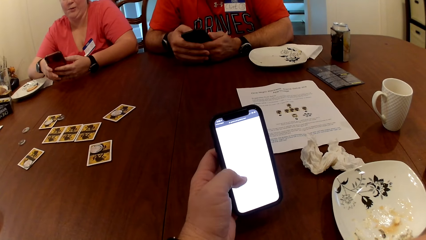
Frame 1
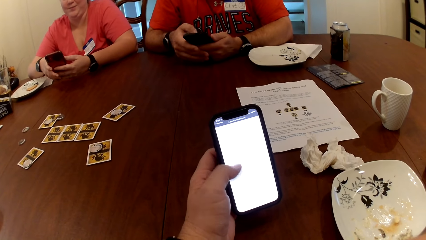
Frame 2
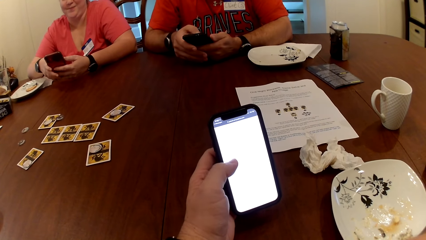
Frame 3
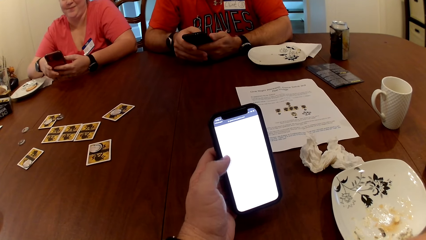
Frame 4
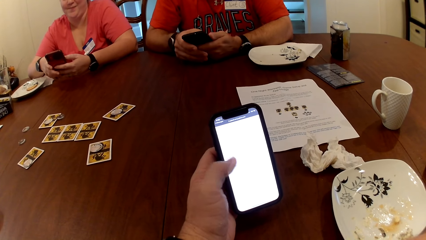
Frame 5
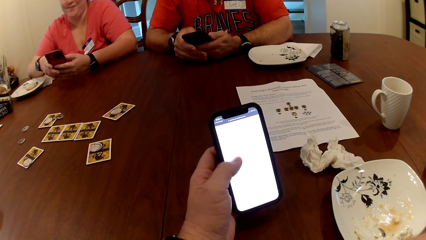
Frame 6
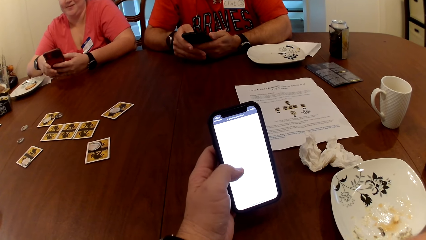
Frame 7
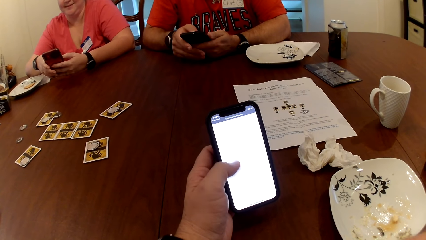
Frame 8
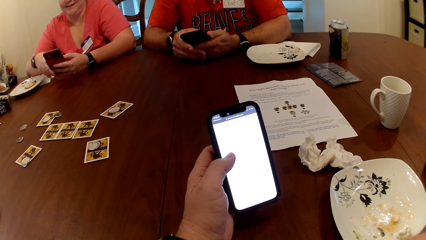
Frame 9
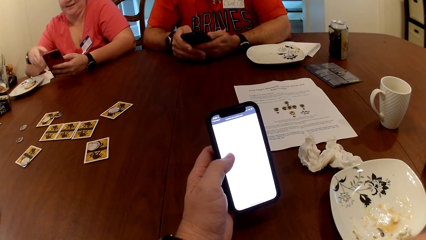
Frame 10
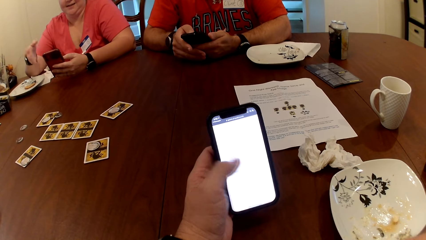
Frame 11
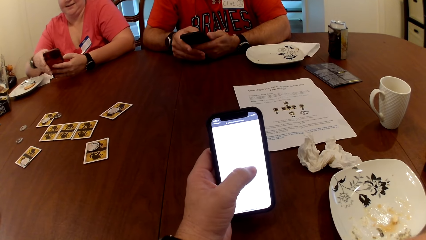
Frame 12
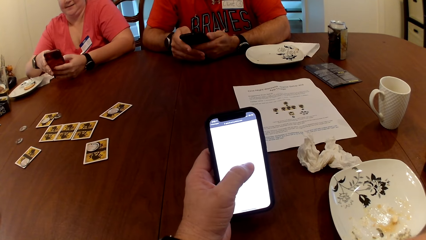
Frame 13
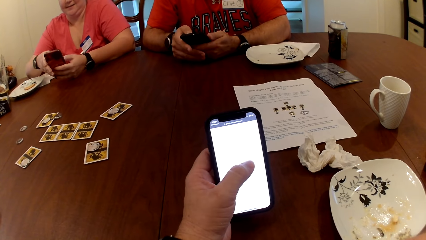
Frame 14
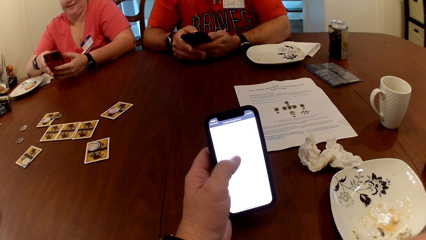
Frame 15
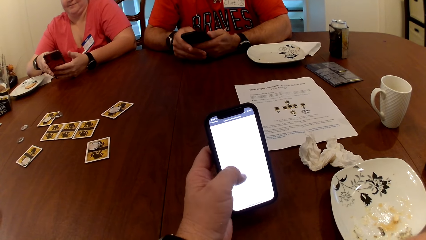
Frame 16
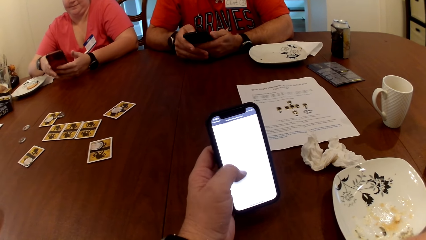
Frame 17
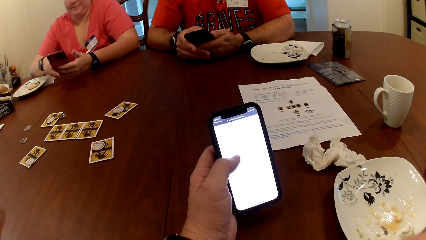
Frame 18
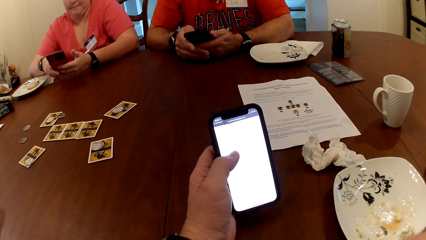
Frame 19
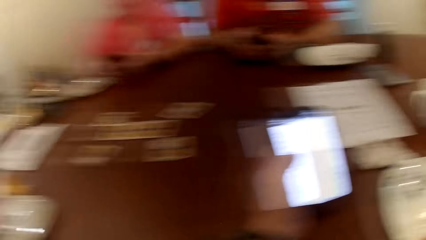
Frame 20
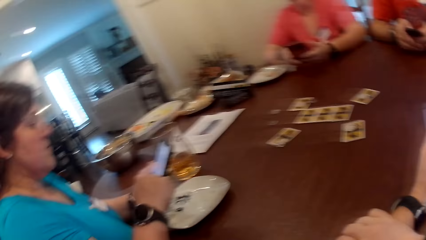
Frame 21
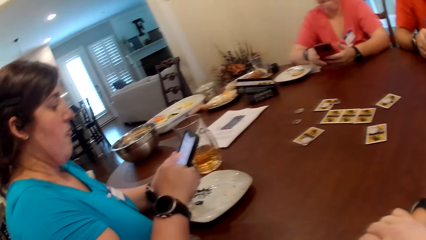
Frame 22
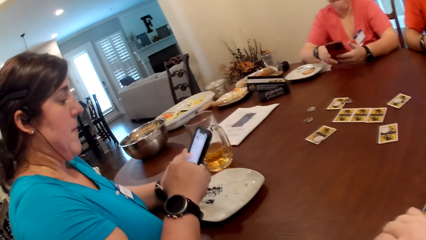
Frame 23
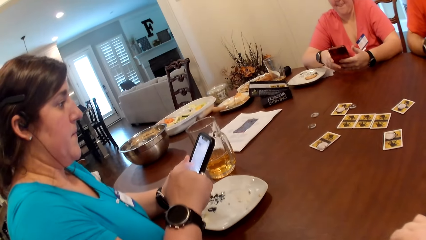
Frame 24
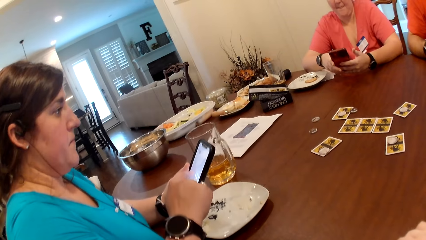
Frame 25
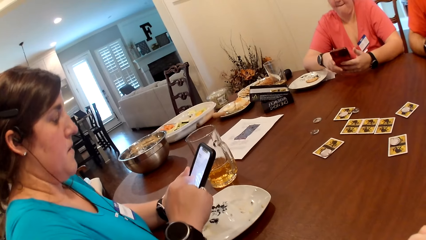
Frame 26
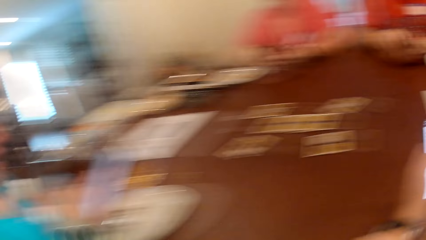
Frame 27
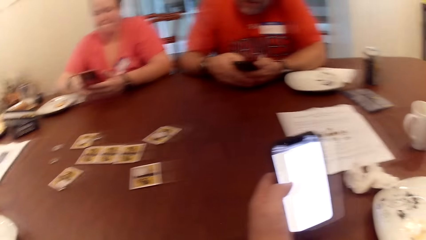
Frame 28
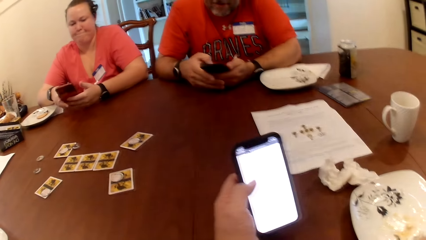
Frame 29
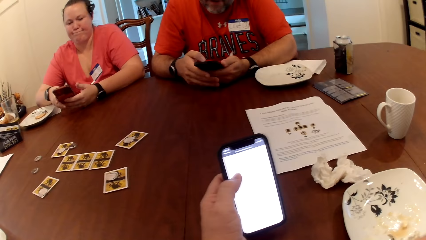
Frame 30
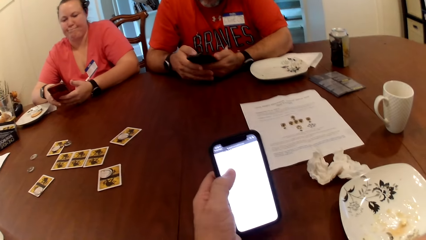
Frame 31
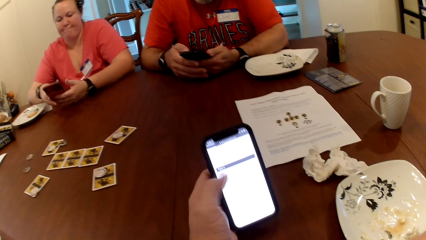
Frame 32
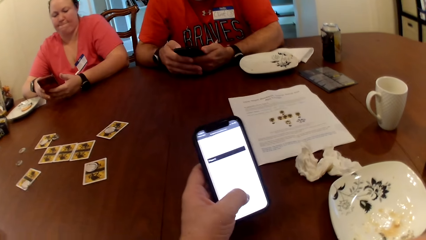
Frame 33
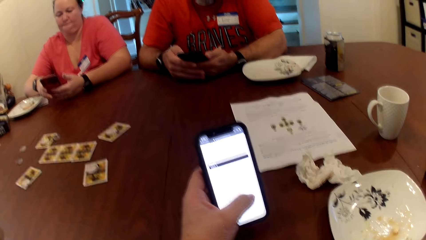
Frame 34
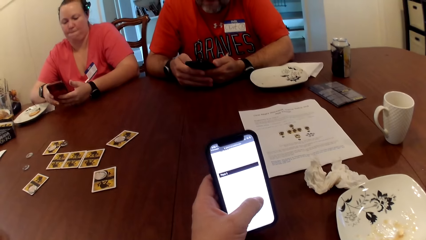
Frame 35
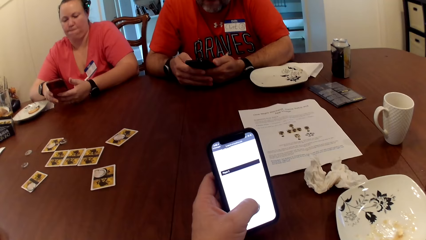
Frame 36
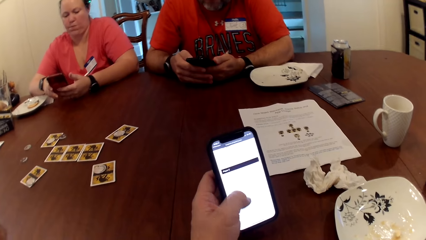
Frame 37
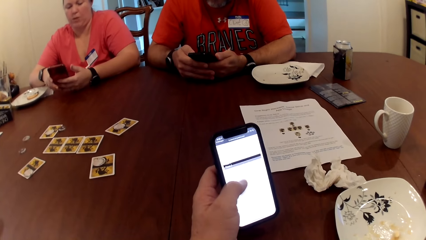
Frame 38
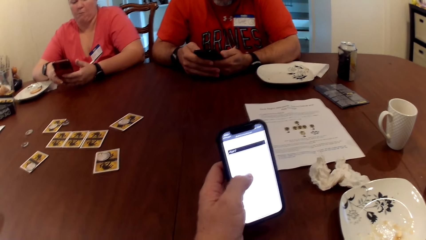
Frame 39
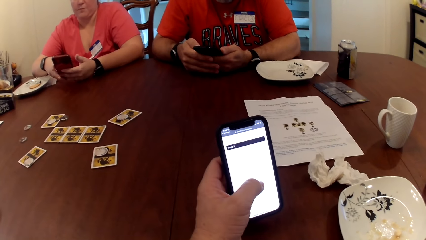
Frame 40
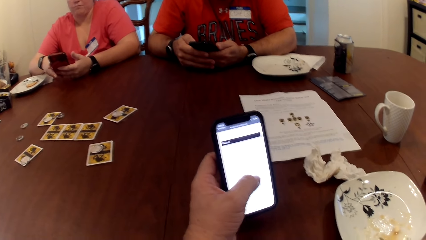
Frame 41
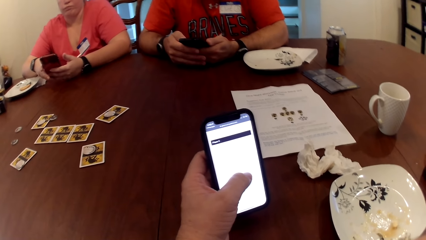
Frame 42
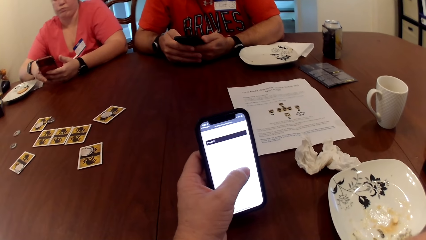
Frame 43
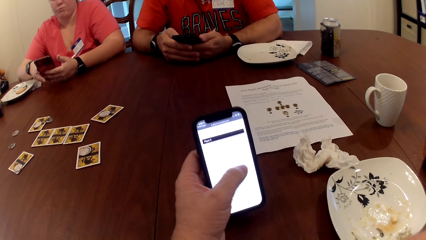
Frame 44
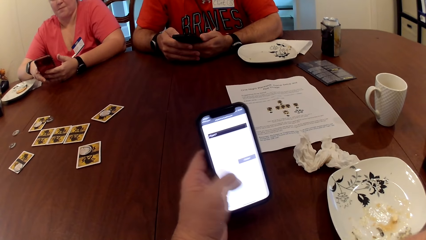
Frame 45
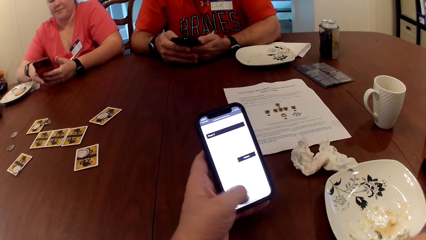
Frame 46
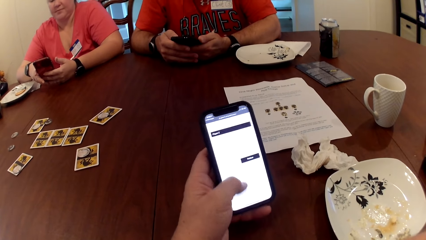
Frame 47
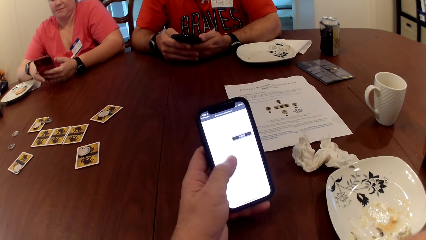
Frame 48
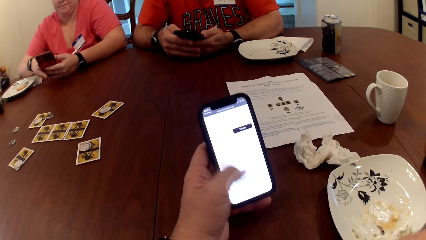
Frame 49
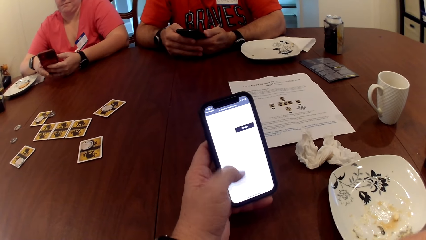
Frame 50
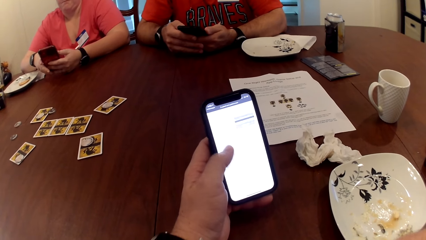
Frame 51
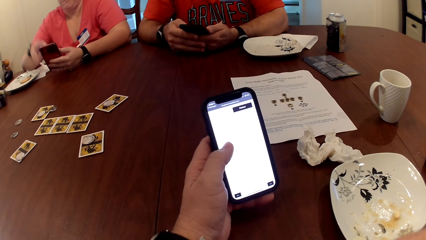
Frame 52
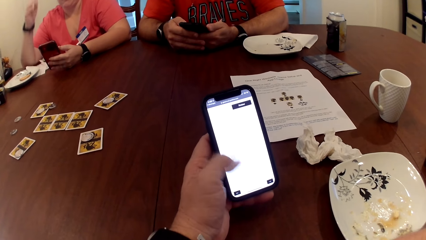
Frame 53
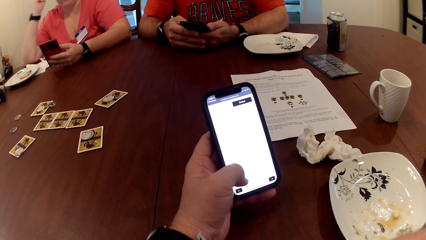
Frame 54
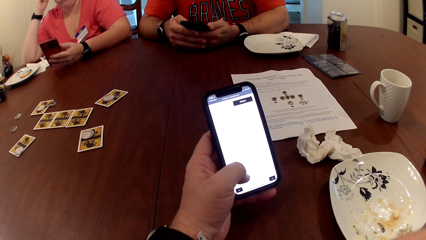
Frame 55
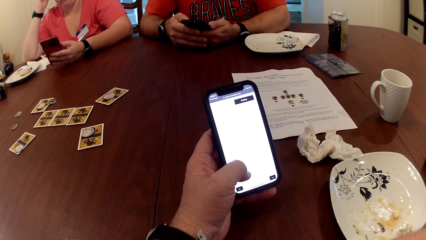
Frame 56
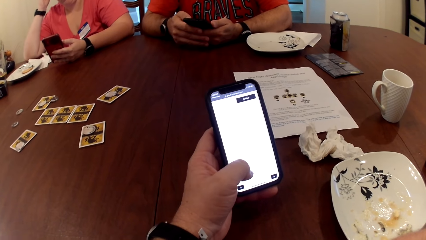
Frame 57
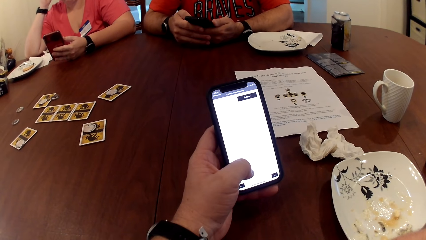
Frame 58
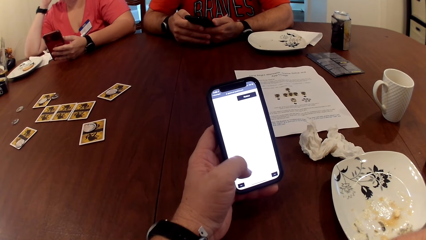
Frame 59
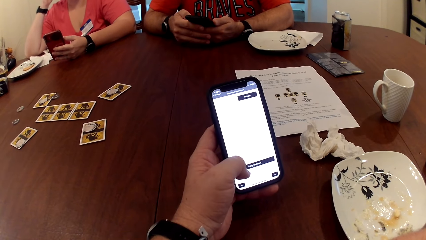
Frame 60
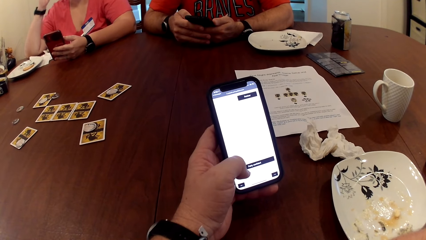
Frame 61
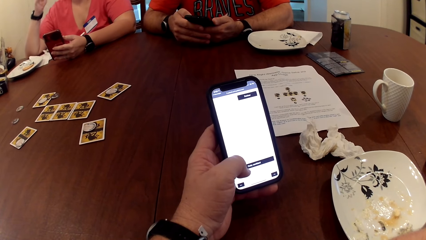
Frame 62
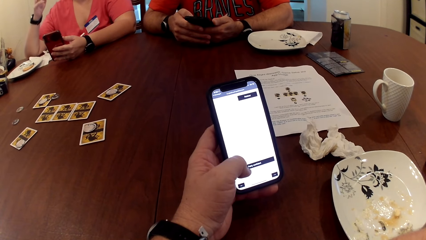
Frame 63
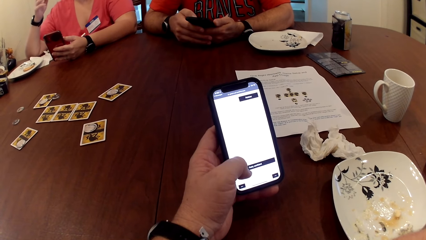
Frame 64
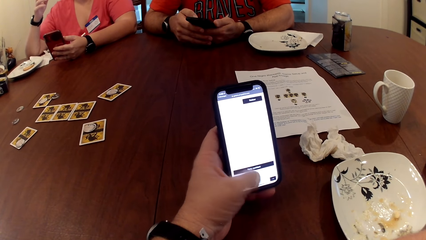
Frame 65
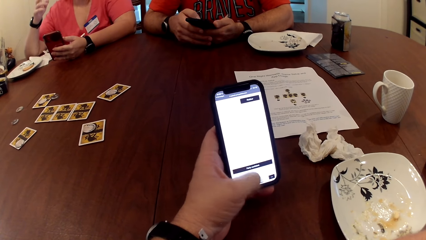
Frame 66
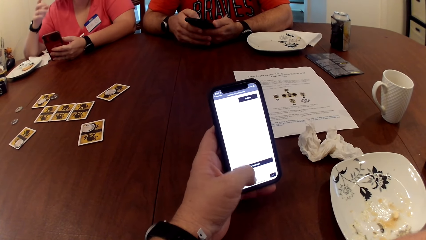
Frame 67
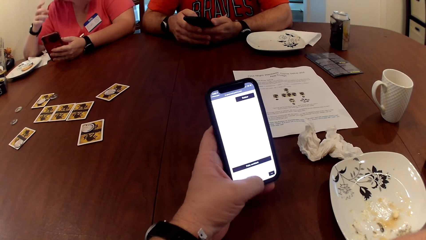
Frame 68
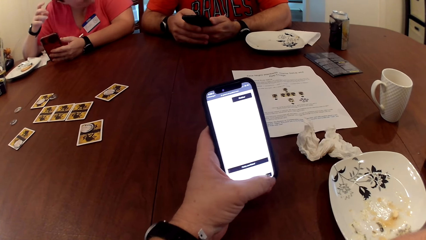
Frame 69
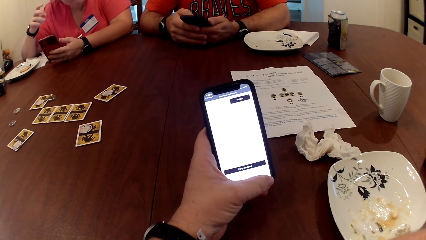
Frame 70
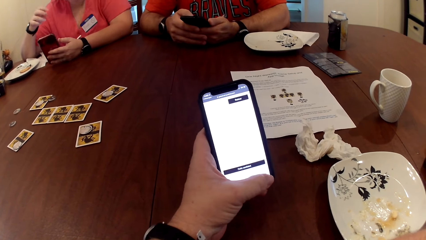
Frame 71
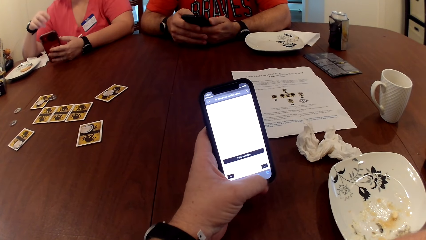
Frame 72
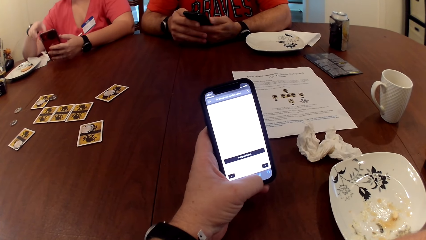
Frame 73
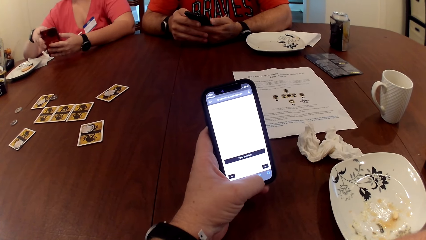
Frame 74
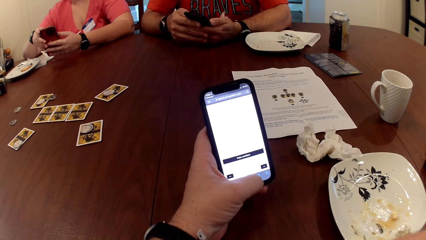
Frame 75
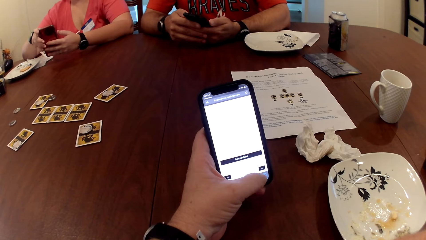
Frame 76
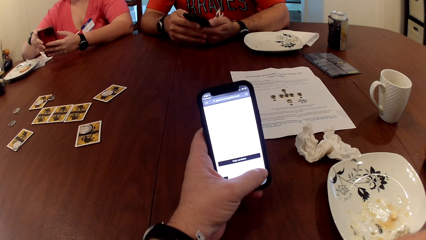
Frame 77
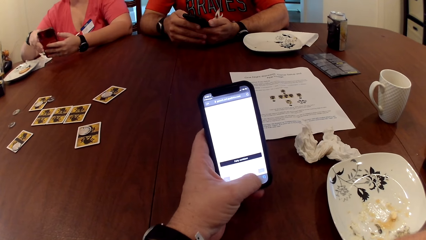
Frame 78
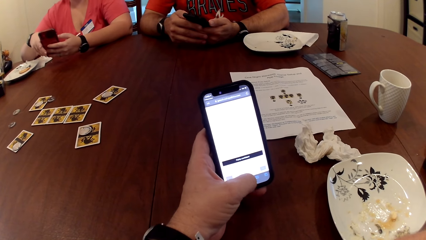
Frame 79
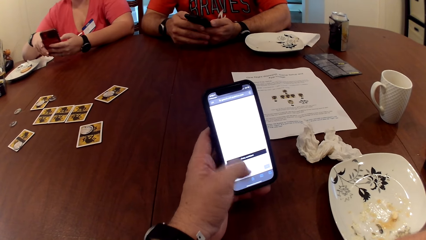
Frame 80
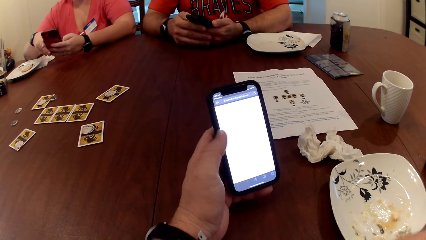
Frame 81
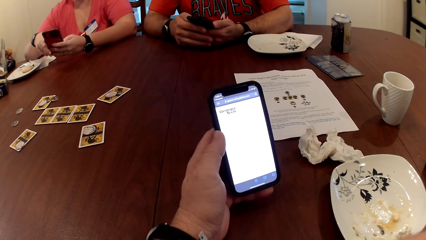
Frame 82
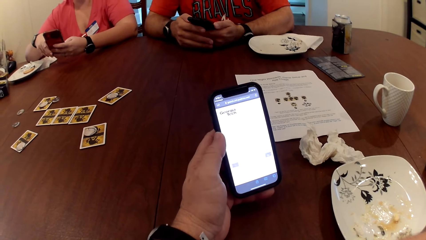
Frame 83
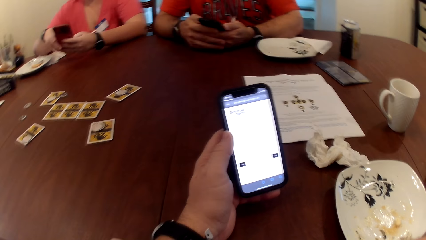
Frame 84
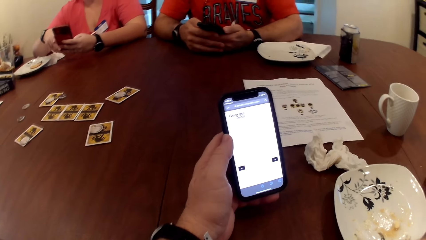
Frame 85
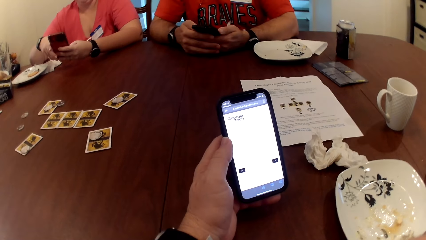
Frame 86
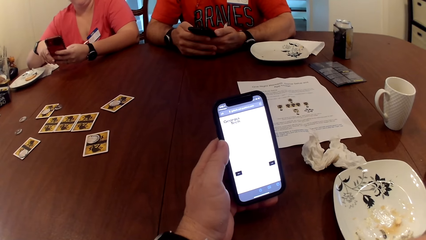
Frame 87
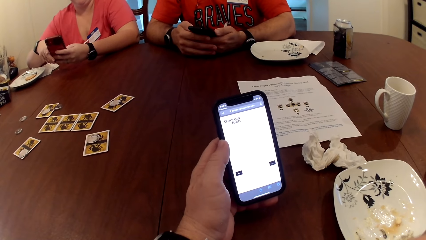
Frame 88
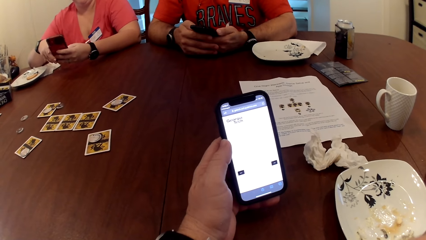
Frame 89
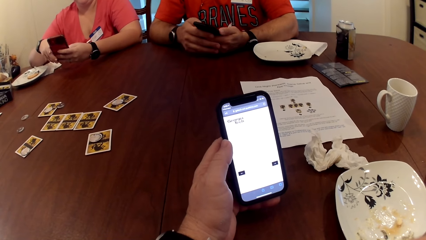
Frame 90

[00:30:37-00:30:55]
A woman operates a phone with her right hand. Another woman touches her head with her right hand. The other woman operates the phone with her right hand.
